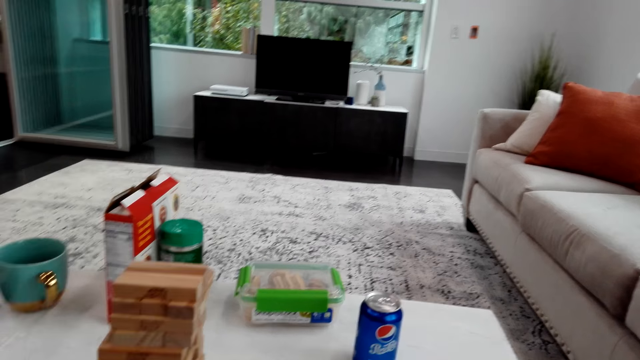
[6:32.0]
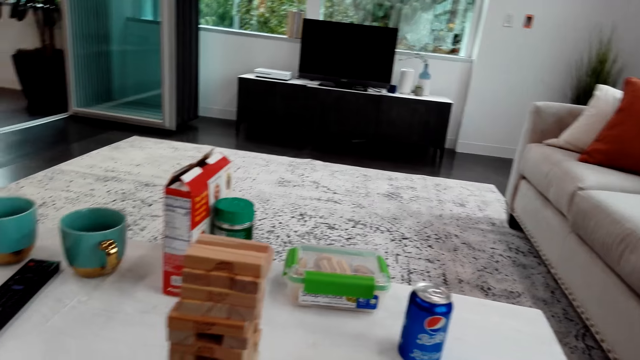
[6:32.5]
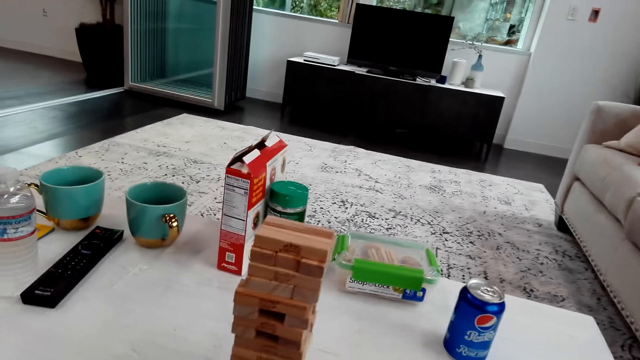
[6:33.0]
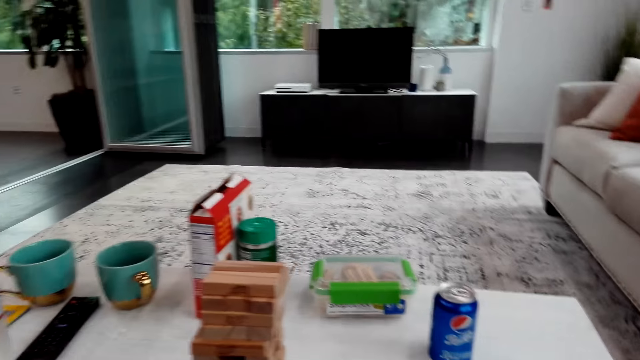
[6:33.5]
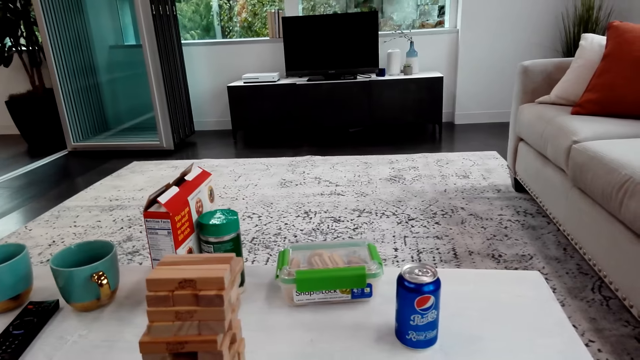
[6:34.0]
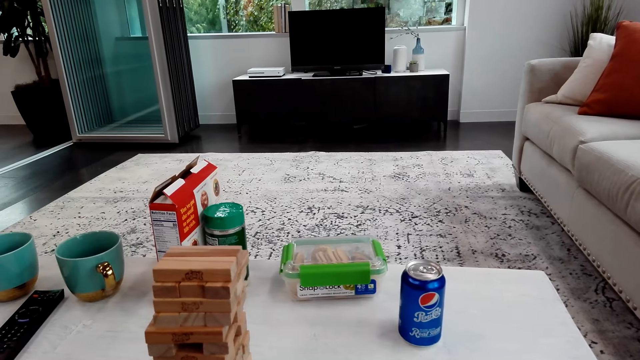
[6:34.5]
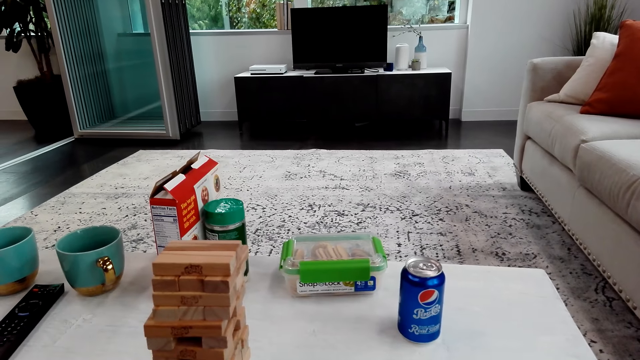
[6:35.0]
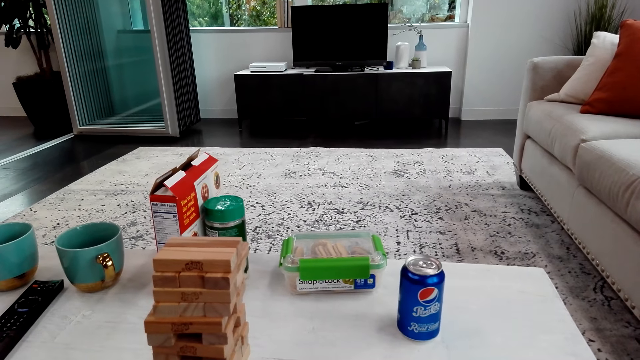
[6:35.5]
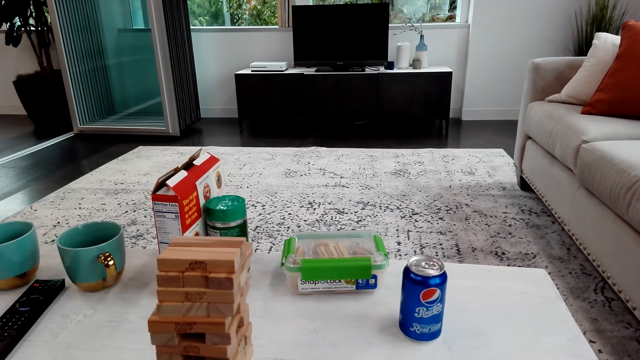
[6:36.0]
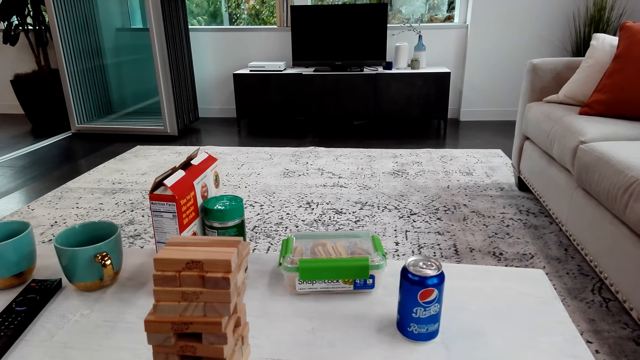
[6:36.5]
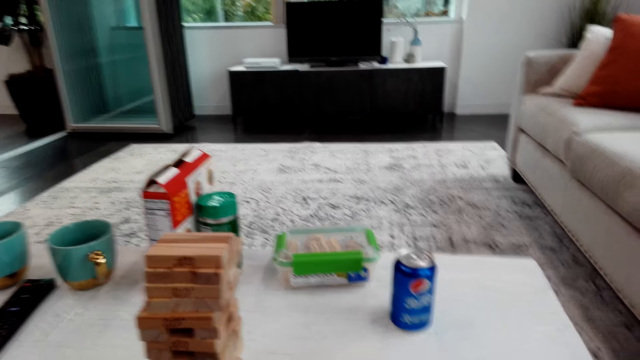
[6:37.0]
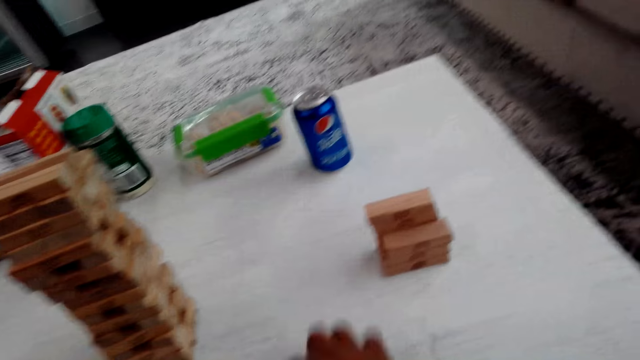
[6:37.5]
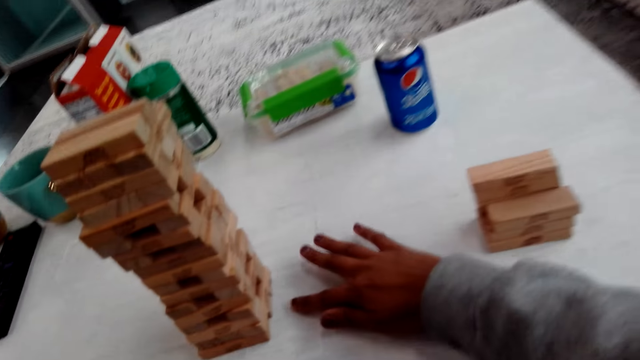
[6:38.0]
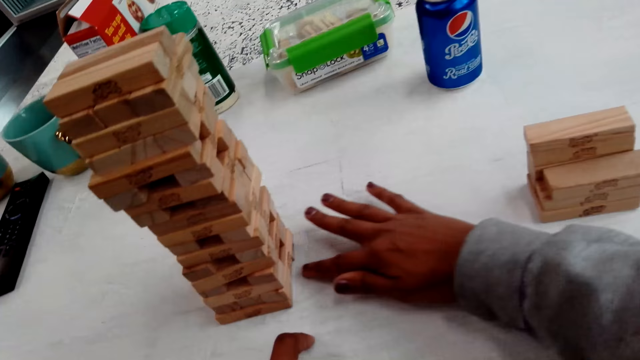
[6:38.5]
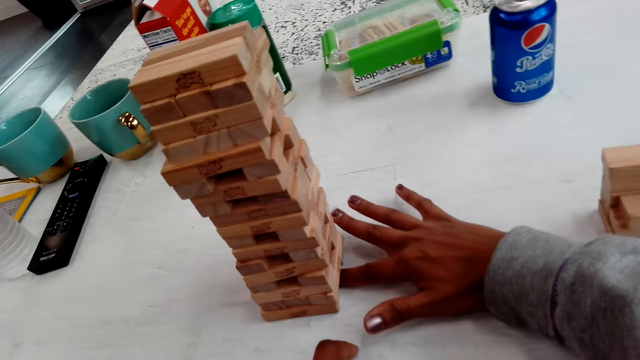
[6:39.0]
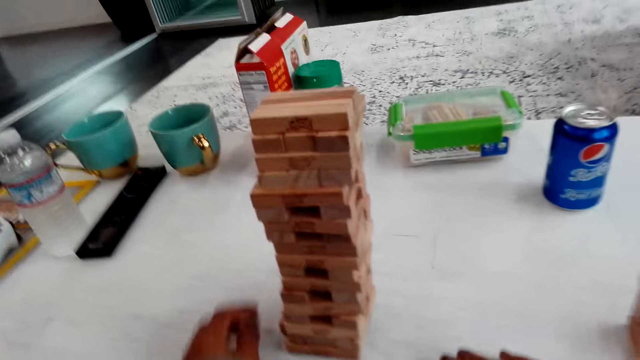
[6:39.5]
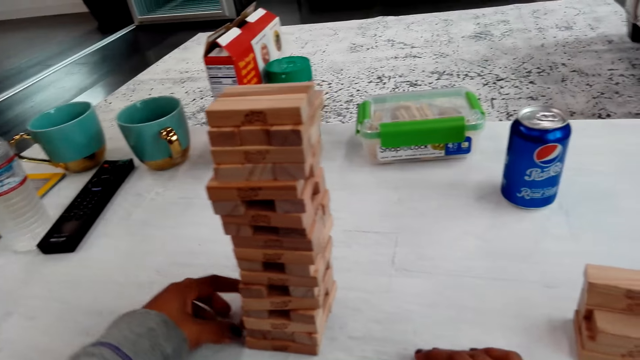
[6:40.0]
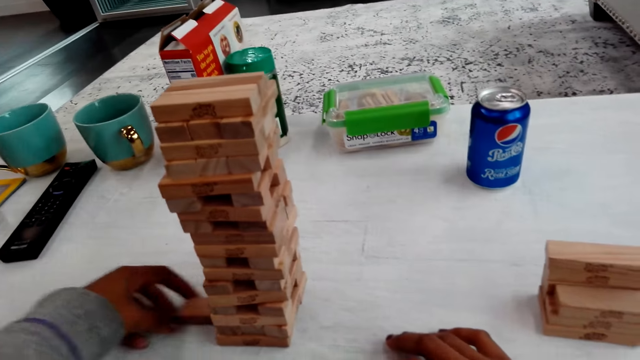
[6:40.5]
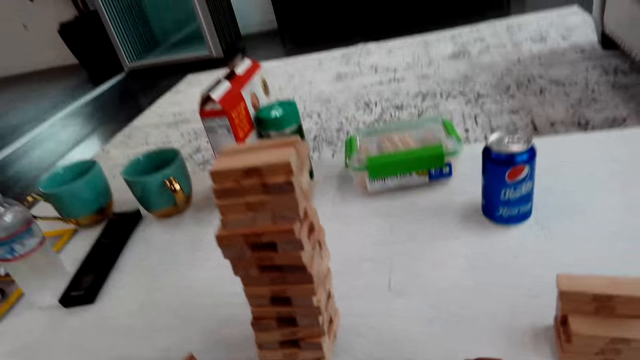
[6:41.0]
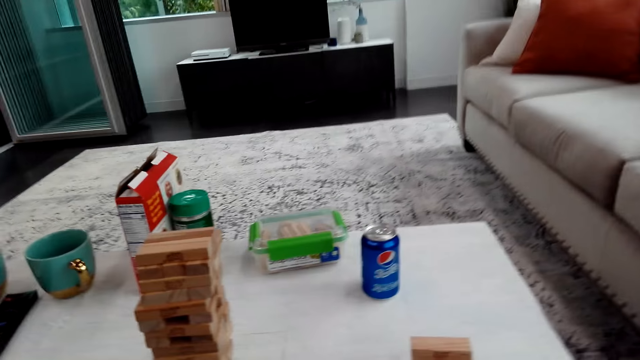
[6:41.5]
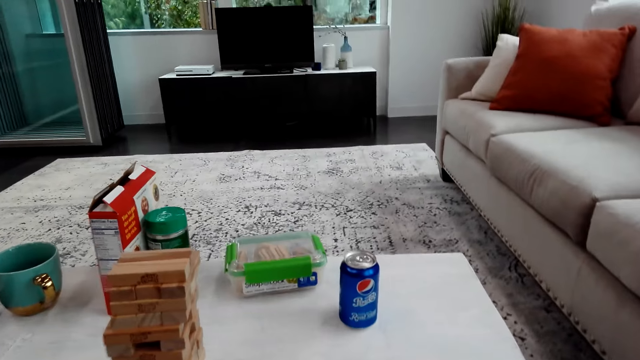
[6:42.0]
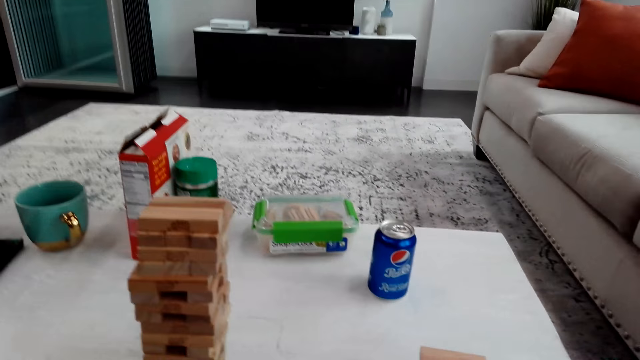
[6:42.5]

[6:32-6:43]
The camera wearer plays the trembling tower. They push a block and remove a block.

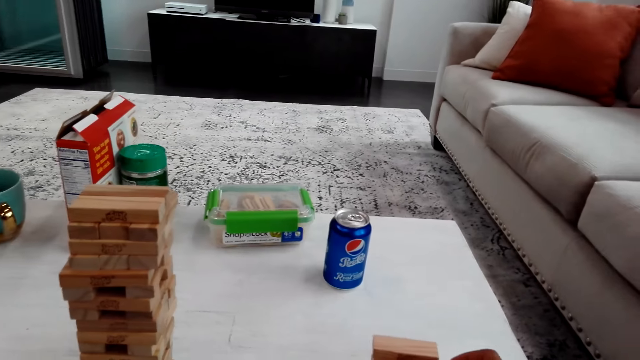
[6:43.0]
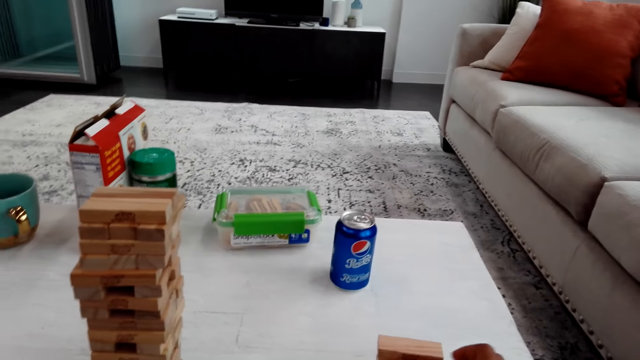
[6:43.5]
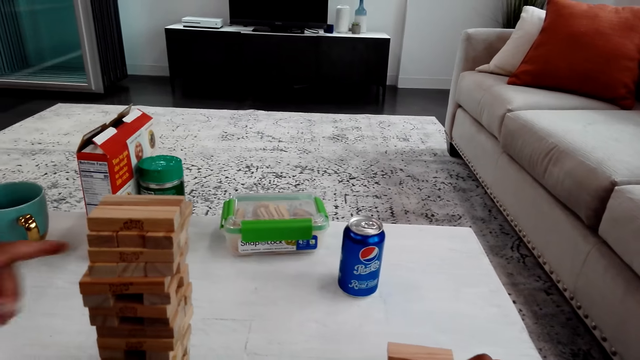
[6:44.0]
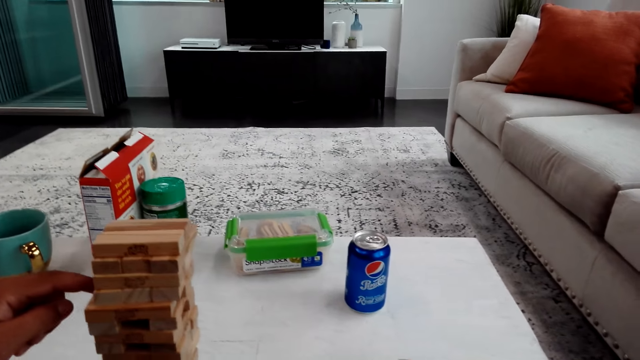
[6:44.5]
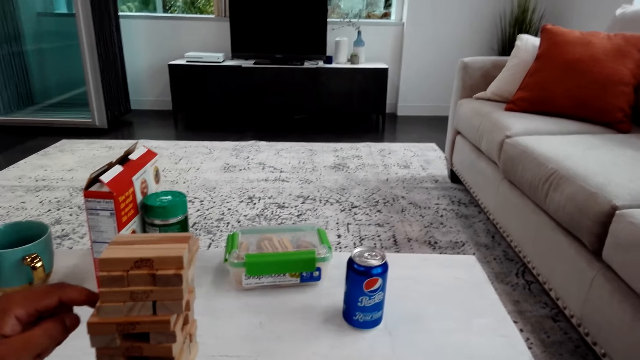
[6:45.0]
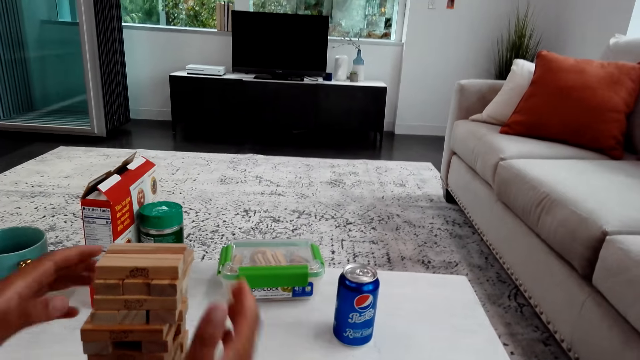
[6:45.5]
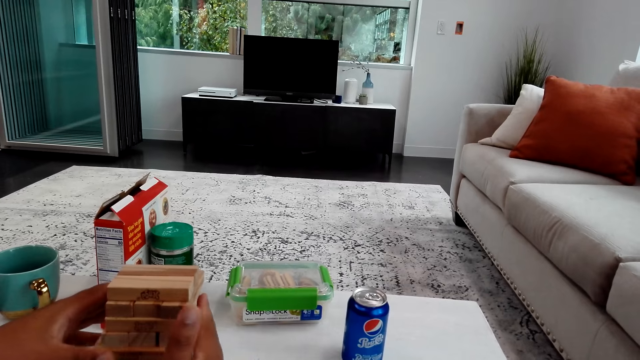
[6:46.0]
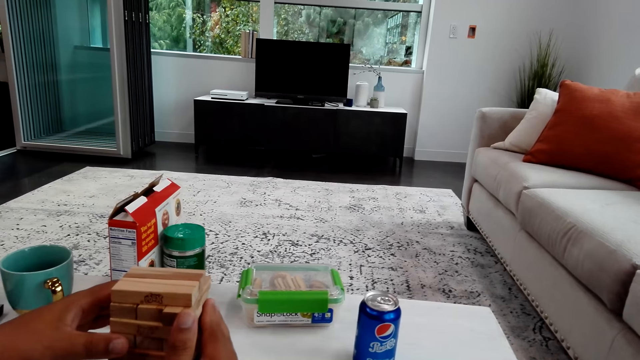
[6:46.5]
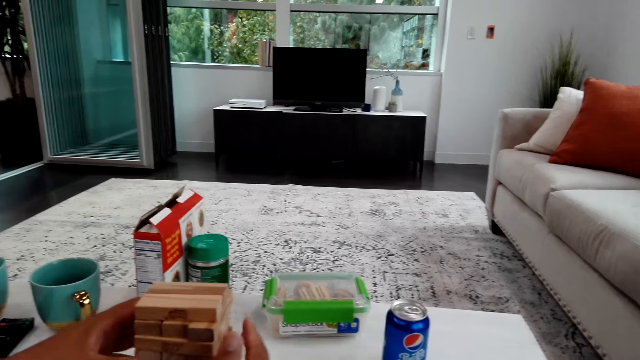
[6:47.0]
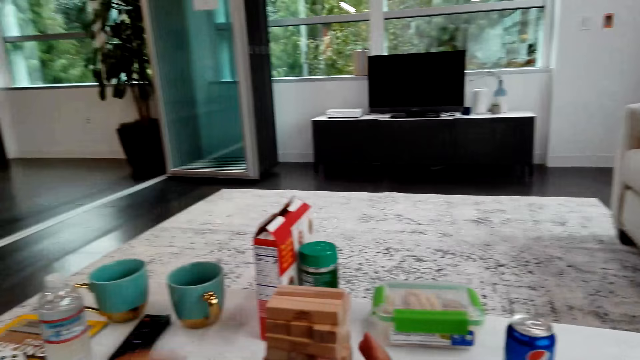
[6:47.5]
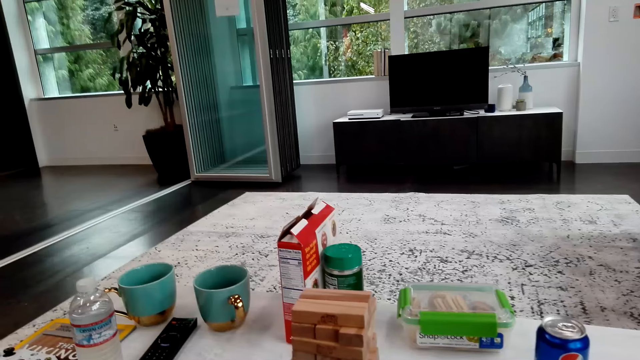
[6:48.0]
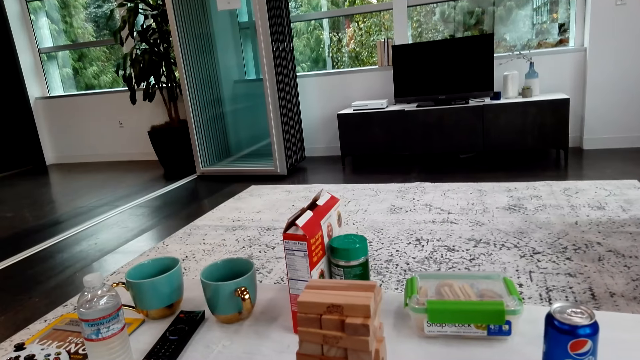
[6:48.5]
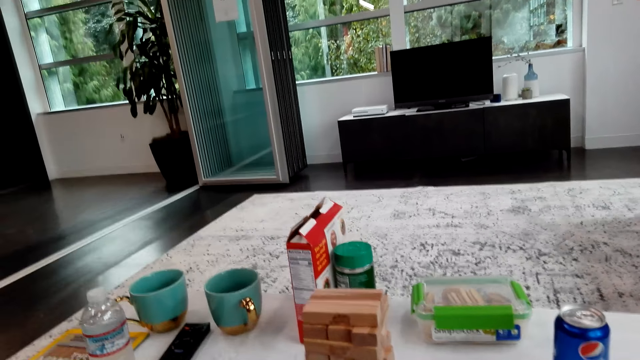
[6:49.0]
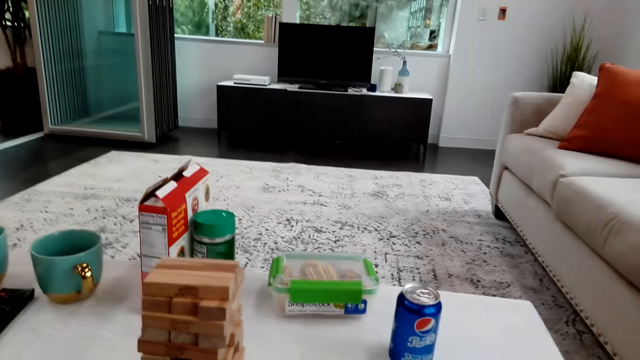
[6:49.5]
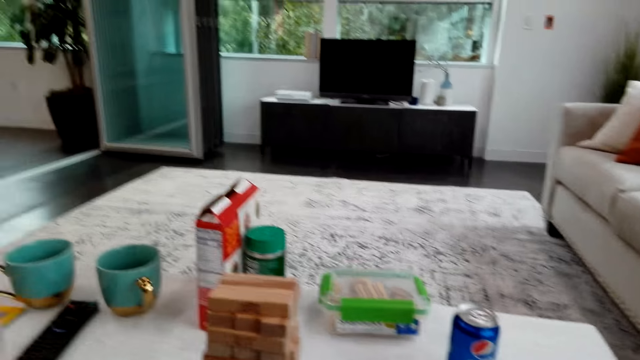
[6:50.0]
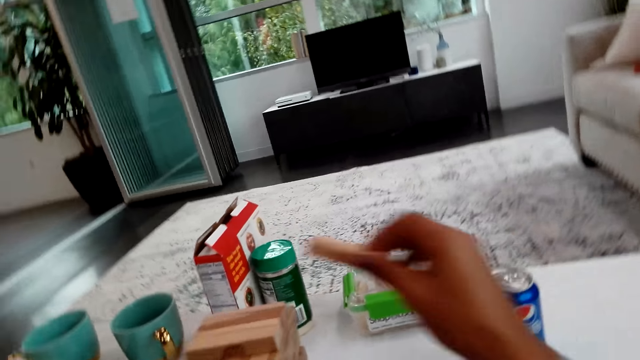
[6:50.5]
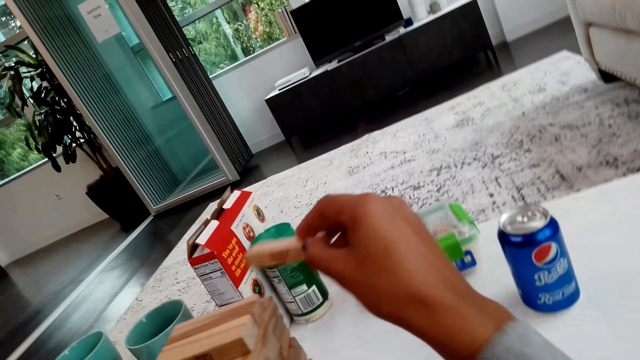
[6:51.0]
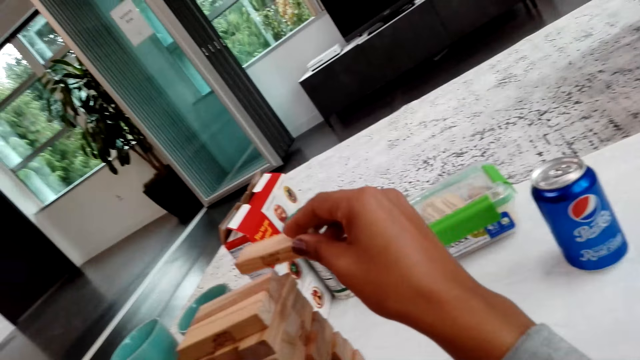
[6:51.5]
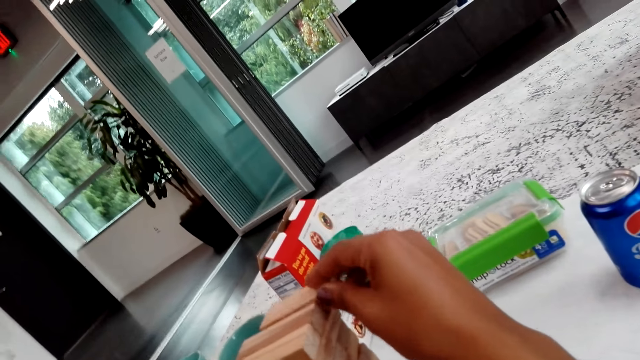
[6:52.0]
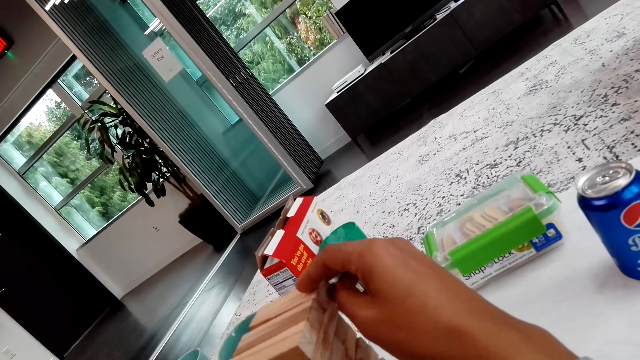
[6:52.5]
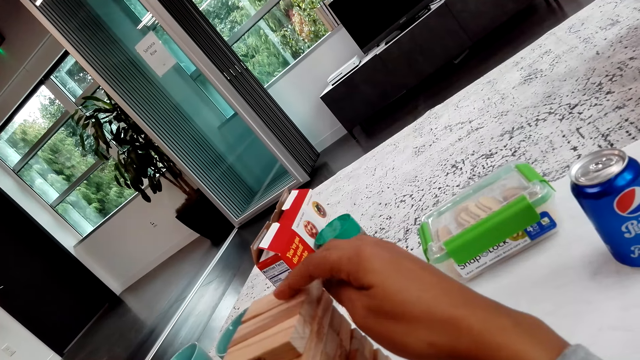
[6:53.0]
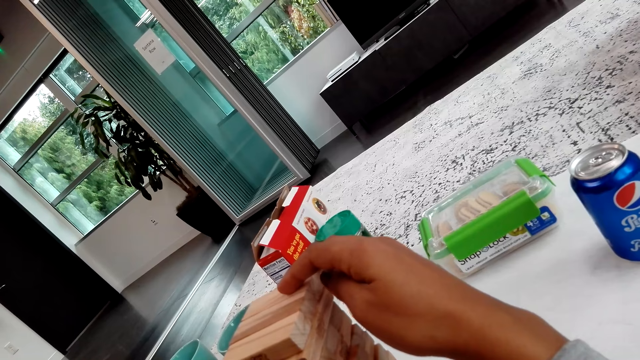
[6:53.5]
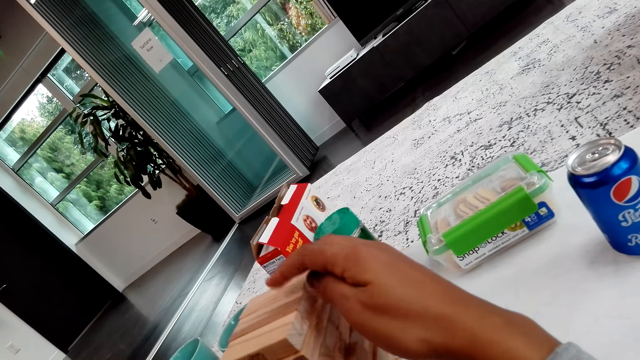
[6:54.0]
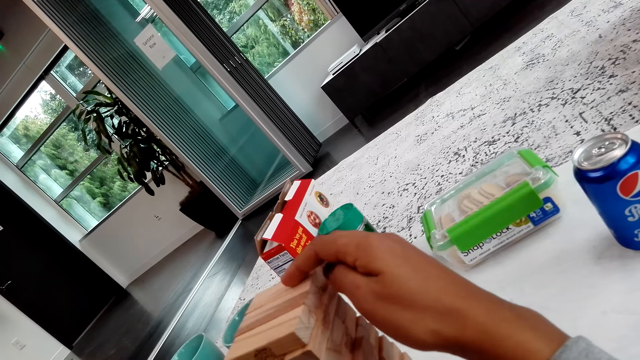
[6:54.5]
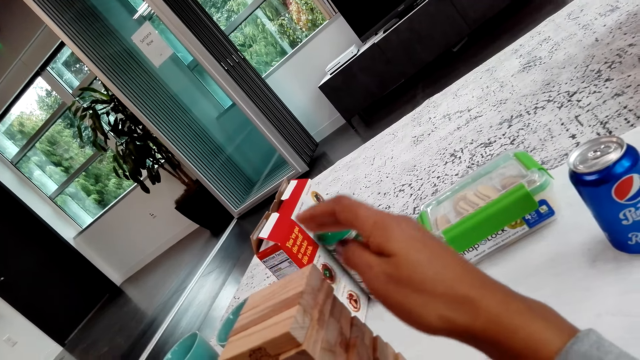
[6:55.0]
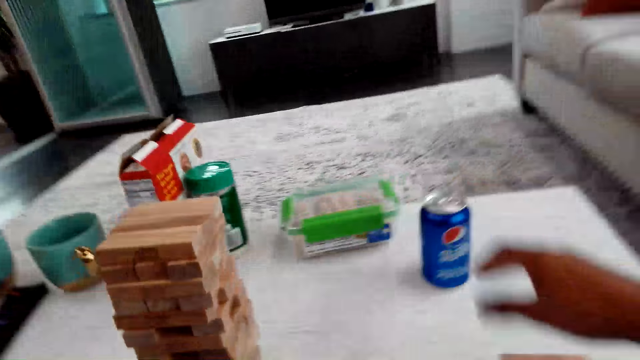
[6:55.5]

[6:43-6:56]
The camera wearer plays the trembling tower and talks with a man. They put the block on the table. The man plays the trembling tower, pushes a block and adjusts the blocks. The man plays the trembling tower. The camera wearer talks with the man. They play the trembling tower and talk with the man. They put a block on the top.
